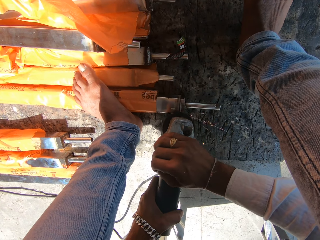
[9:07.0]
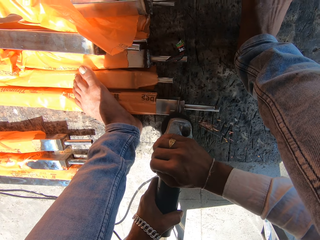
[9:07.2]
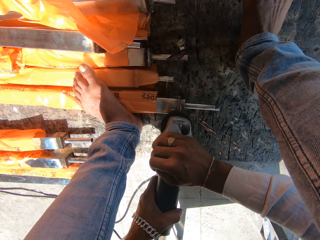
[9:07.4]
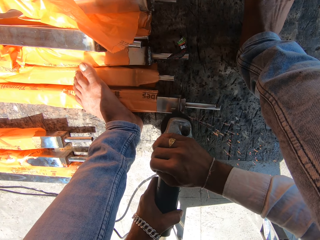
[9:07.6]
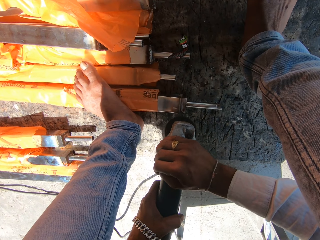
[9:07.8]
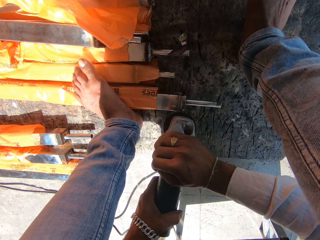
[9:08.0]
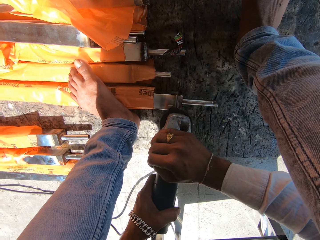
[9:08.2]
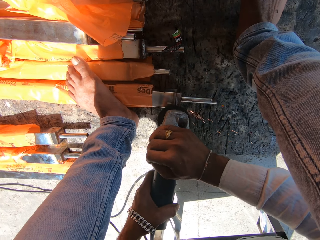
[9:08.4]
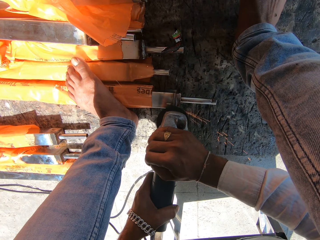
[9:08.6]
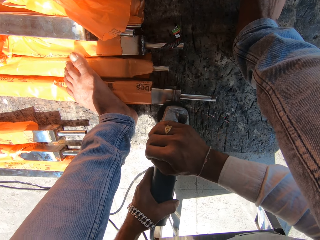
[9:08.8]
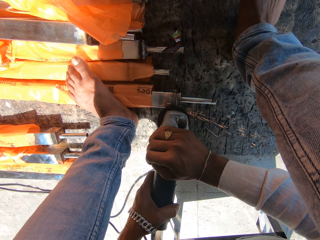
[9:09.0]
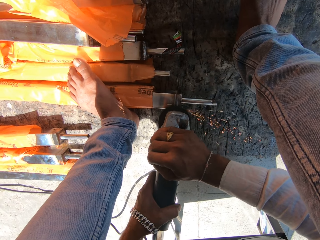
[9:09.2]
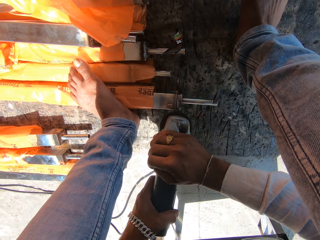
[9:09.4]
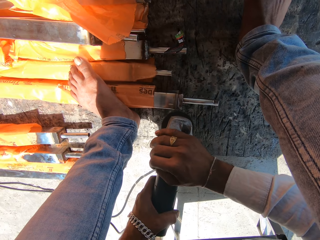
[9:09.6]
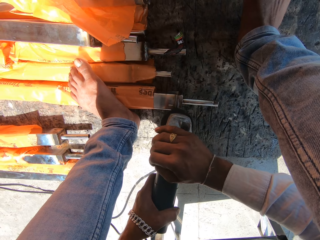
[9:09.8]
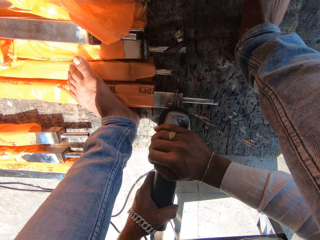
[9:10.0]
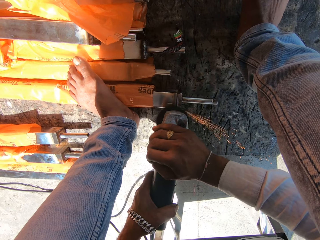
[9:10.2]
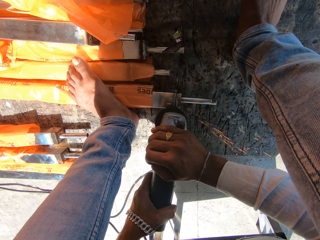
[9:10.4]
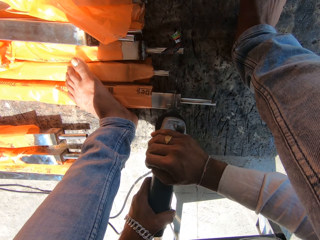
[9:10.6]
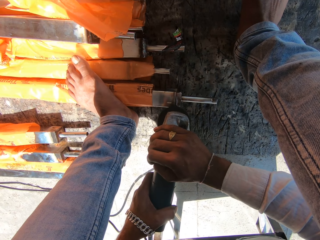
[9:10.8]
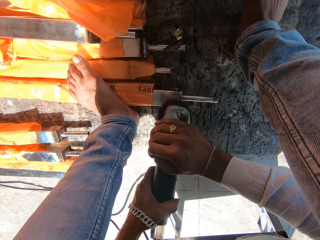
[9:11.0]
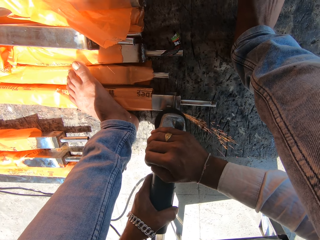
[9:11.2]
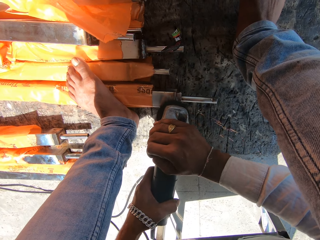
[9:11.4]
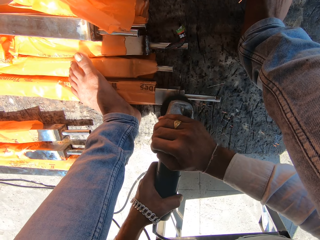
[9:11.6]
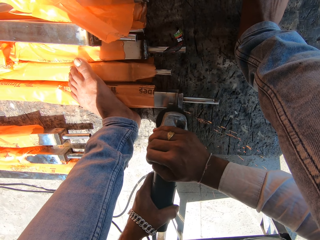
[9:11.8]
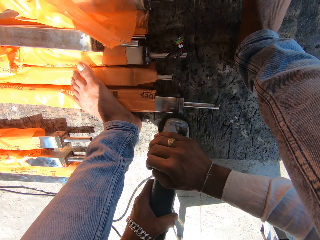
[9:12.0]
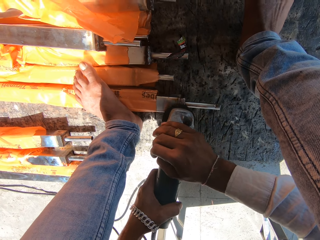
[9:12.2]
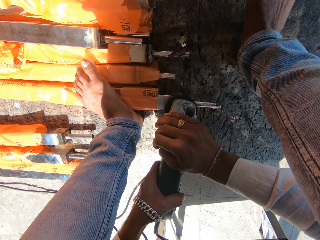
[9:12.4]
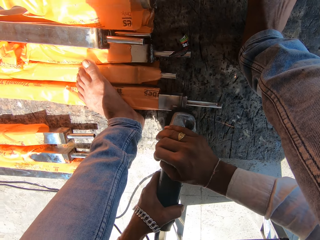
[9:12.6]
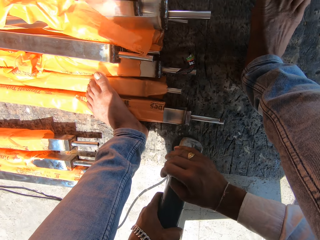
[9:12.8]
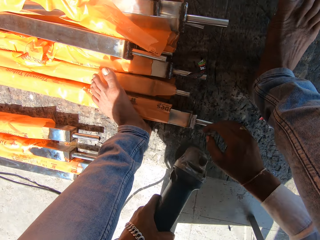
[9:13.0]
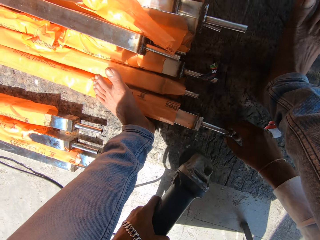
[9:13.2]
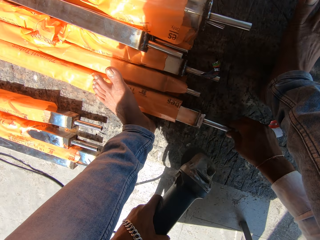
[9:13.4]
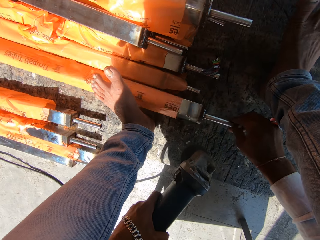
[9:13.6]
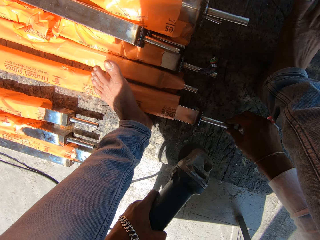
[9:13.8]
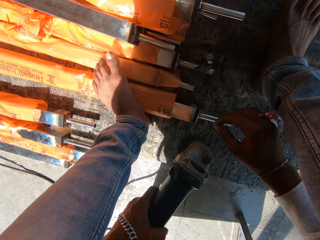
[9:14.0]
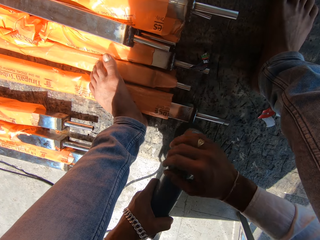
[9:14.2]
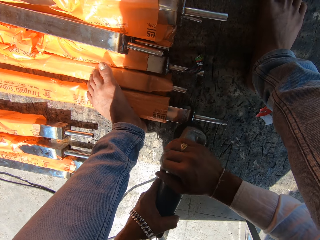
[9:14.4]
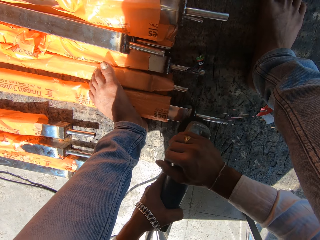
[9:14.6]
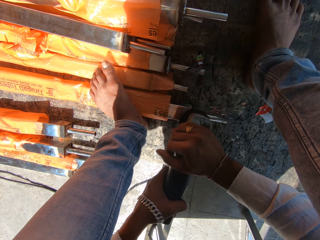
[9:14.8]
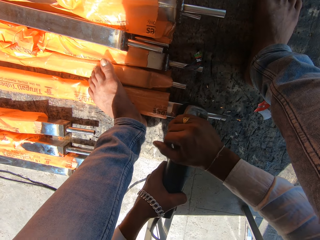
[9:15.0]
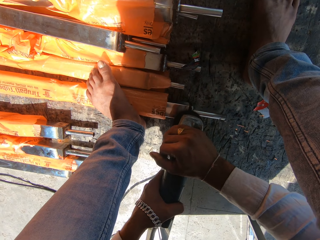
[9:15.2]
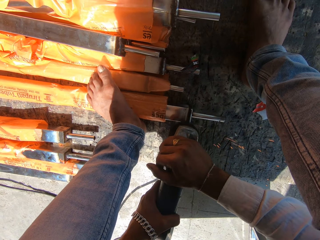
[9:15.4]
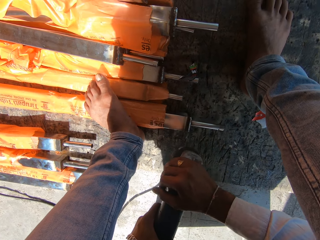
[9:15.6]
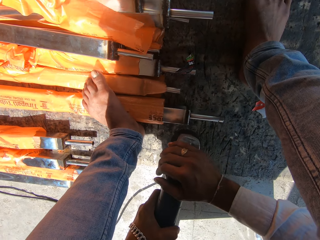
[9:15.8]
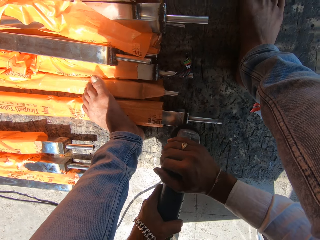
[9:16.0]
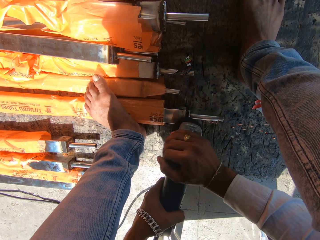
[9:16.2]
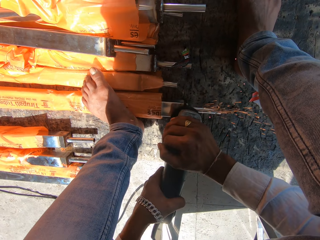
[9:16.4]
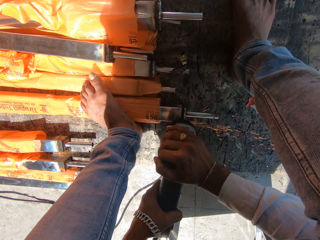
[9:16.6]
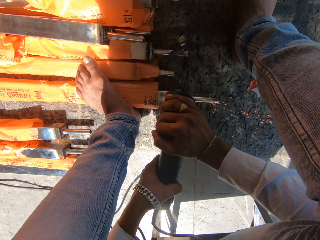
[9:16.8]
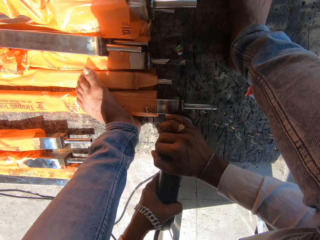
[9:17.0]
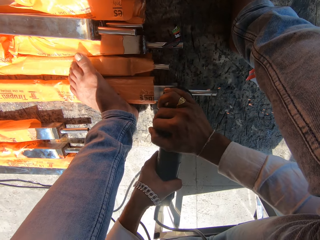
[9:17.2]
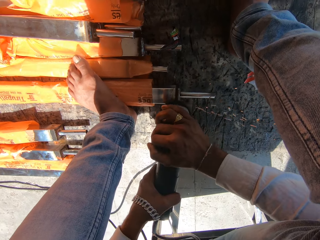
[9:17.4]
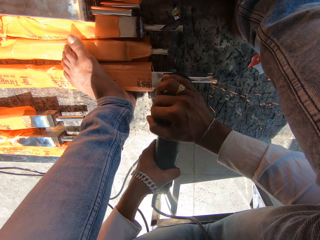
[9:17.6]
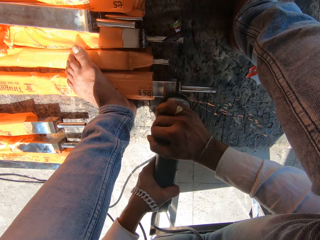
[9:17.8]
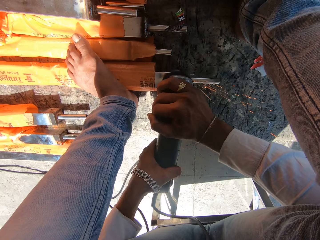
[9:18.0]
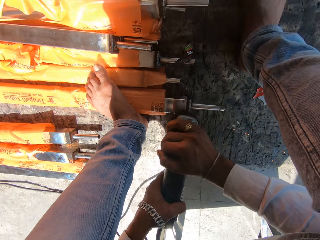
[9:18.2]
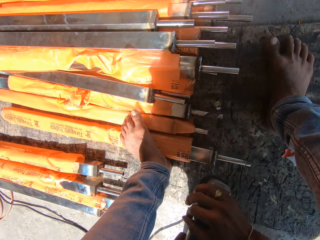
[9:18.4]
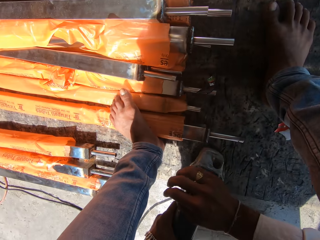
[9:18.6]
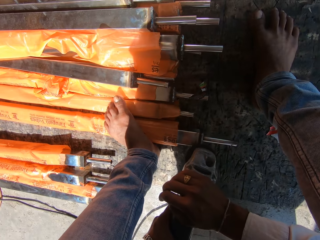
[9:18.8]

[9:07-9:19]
The camera wearer holds the angle grinder with his left hand. He adjusts the metal tube on the floor with his right hand. He holds the angle grinder with both hands. He polishes the metal tube on the floor with the angle grinder in both hands. He welds.

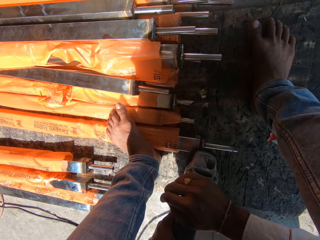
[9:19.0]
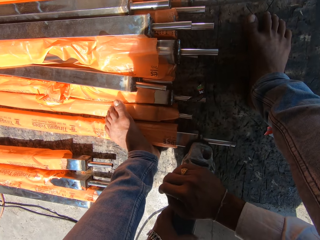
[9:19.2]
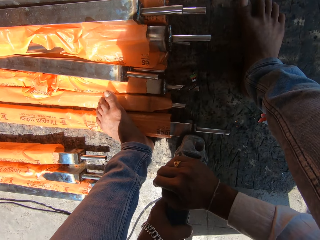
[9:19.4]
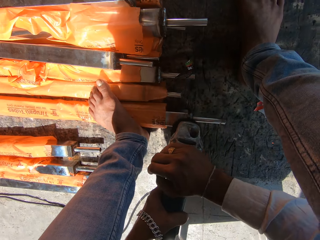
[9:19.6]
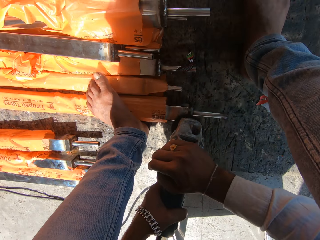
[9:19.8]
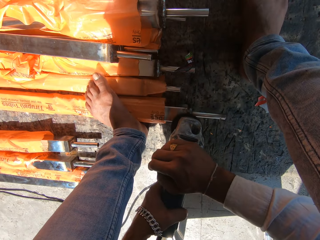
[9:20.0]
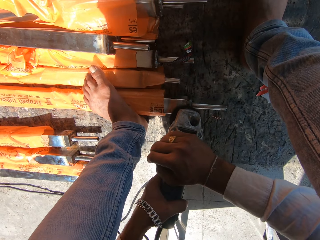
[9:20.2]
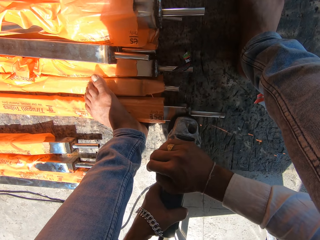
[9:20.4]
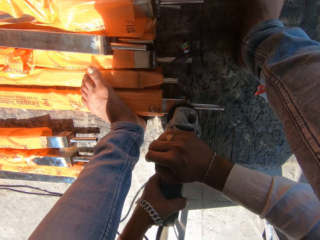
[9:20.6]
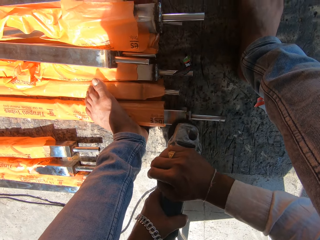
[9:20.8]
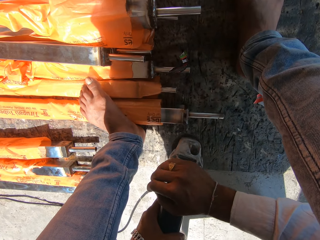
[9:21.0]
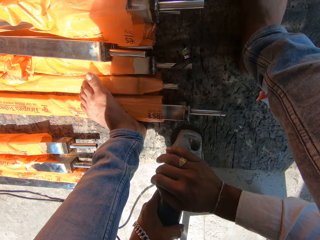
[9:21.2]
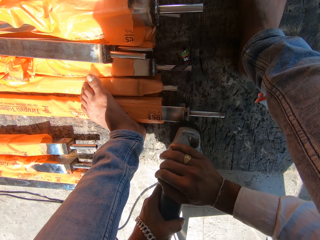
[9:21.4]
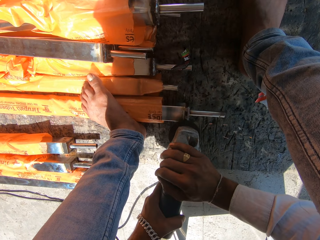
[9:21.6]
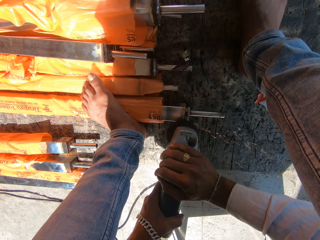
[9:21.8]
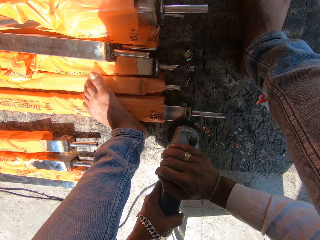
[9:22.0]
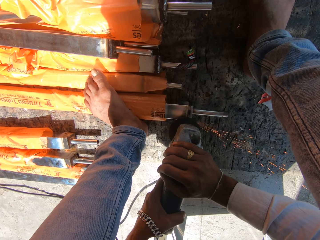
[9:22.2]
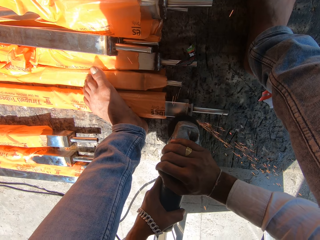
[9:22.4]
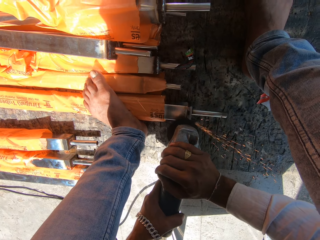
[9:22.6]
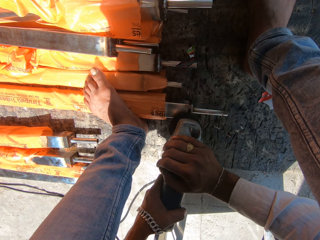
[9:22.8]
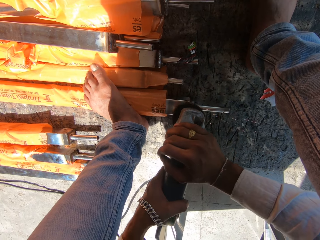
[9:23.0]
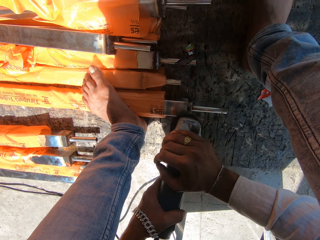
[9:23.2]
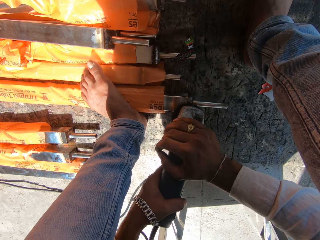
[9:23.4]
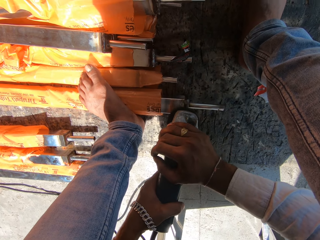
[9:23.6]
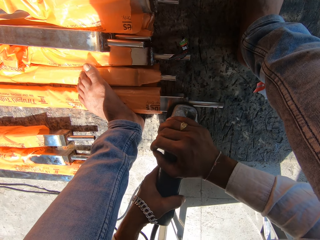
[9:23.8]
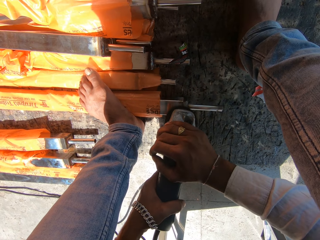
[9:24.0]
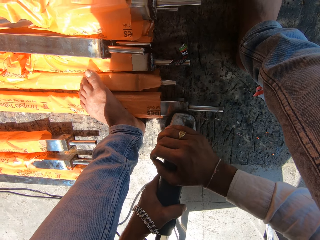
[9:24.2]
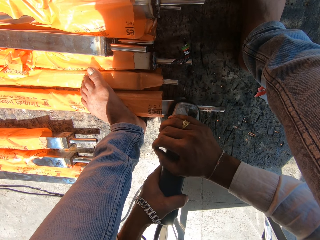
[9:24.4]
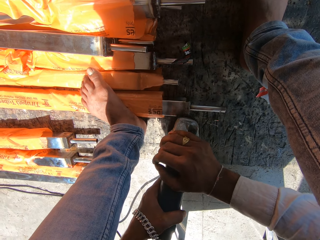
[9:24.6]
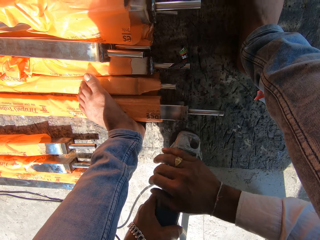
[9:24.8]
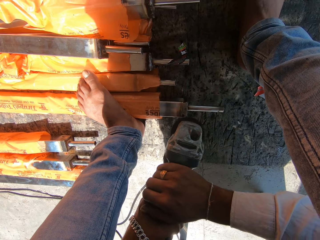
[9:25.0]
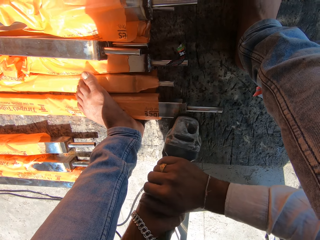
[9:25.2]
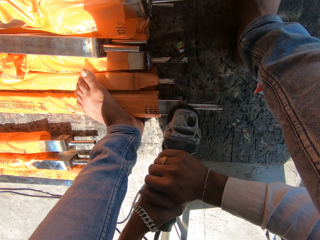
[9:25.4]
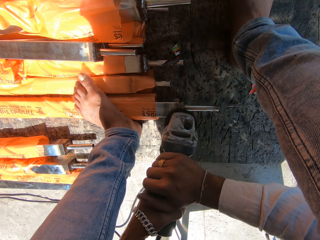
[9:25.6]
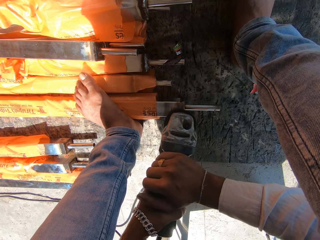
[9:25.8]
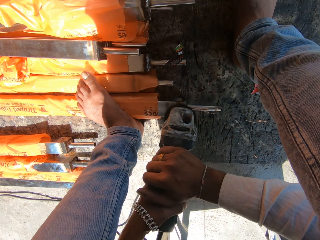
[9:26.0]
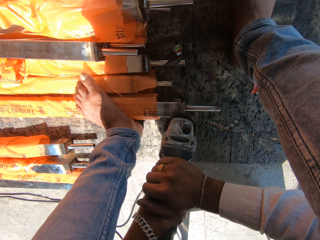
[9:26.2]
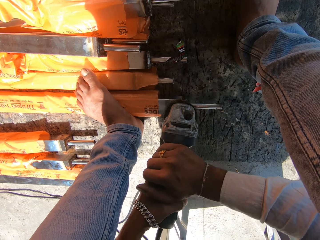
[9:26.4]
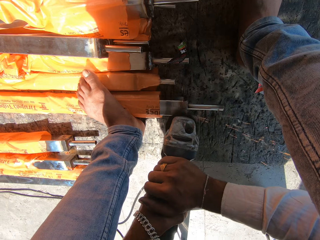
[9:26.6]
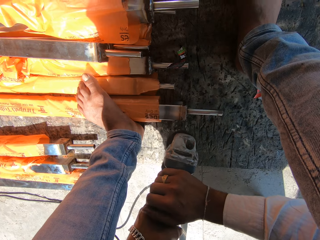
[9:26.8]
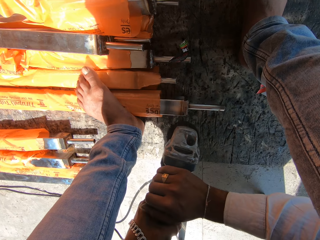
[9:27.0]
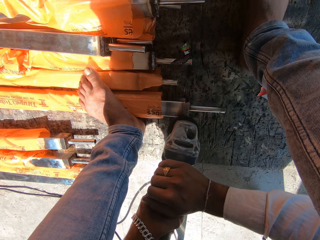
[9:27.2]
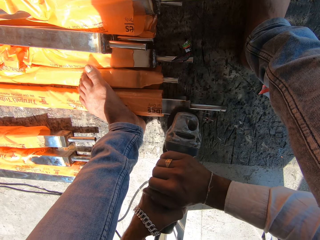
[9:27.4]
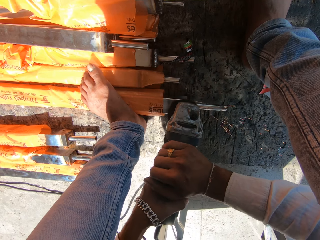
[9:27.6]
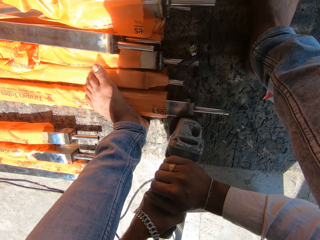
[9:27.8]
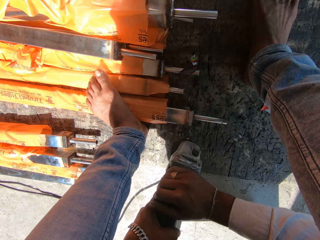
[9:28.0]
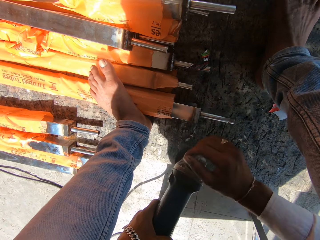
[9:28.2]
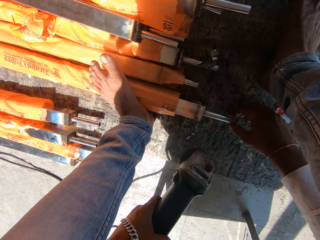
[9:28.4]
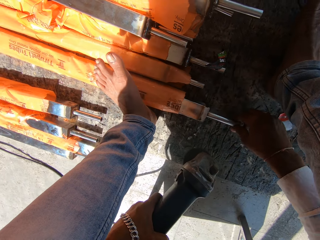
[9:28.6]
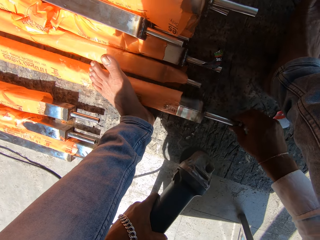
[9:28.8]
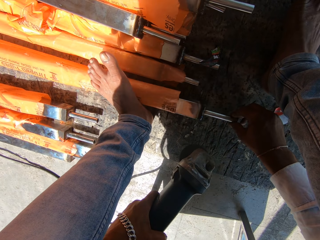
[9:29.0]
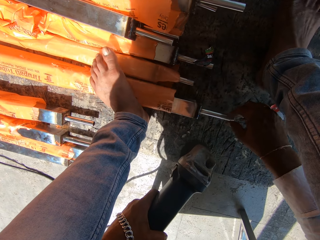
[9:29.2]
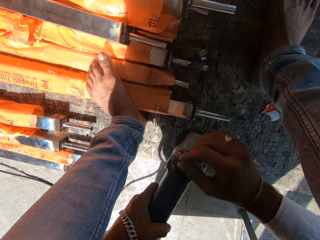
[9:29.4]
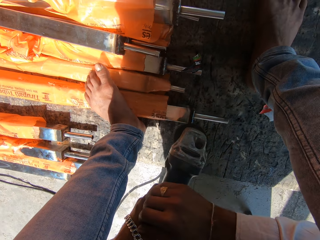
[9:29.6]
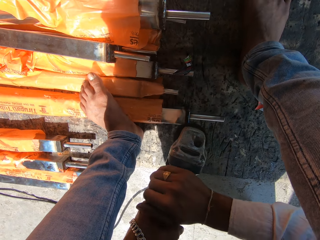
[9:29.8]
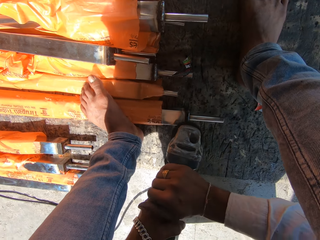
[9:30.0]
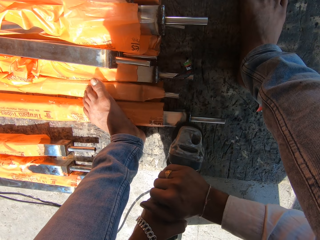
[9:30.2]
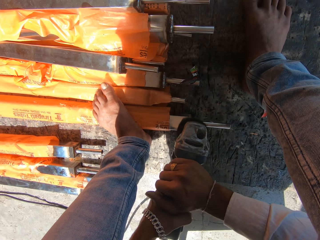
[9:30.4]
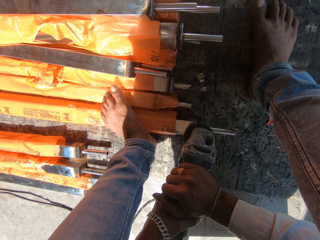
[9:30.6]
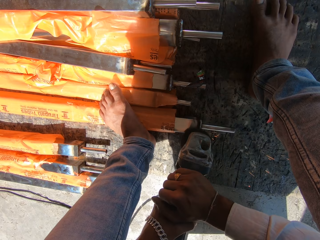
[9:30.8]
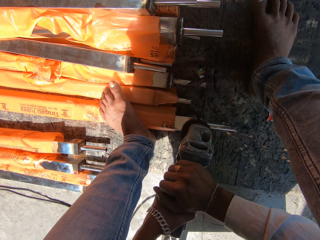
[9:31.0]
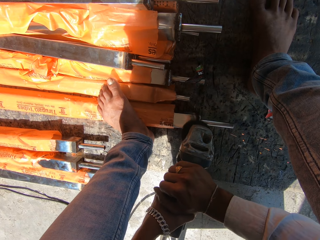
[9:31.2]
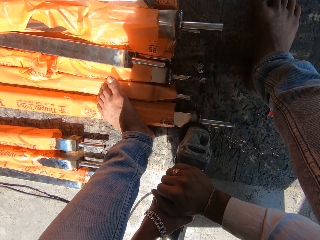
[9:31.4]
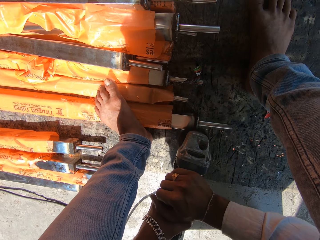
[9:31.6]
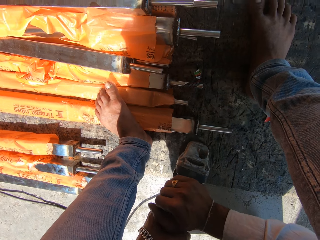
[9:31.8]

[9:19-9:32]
The camera wearer flips the mild steel box on the floor with his right hand. He smoothens the mild steel box on the floor with the metal sander in both hands.
